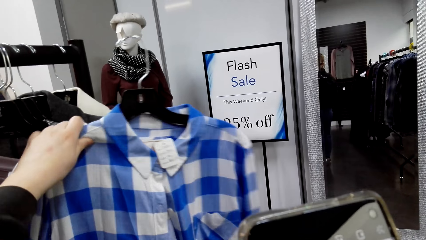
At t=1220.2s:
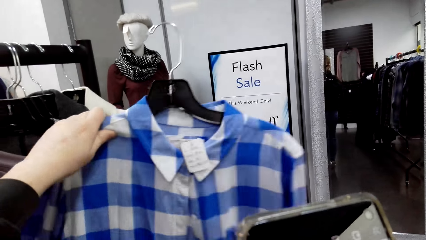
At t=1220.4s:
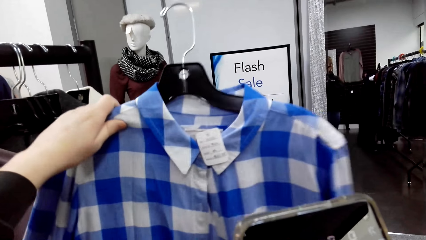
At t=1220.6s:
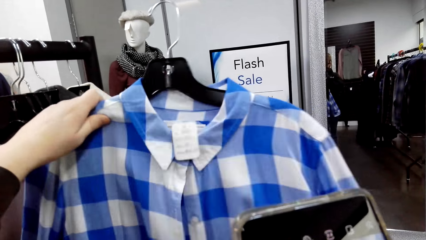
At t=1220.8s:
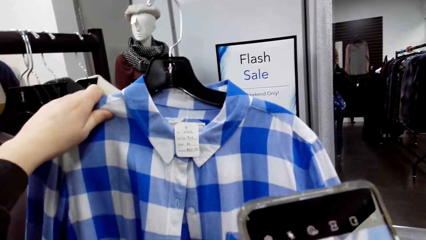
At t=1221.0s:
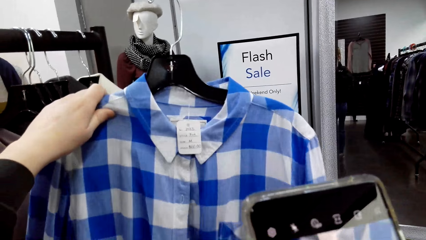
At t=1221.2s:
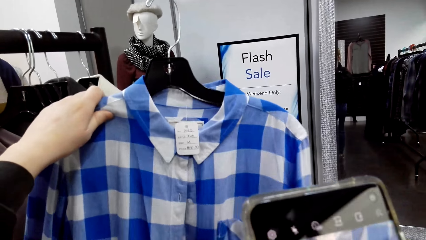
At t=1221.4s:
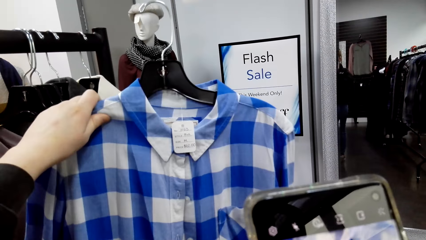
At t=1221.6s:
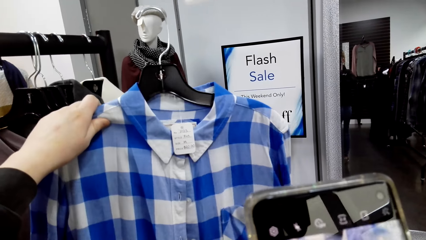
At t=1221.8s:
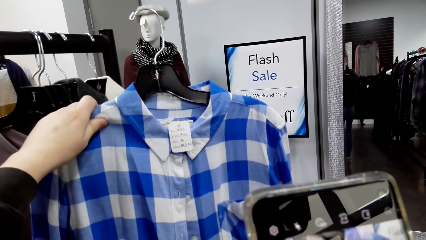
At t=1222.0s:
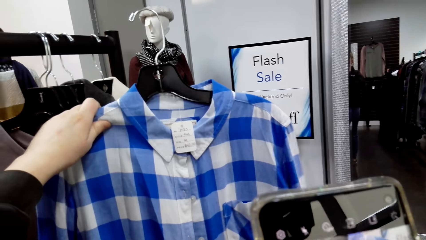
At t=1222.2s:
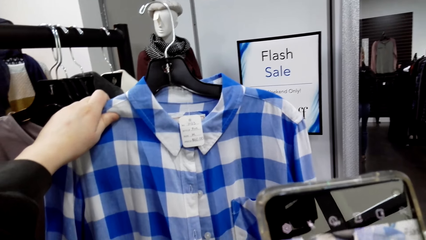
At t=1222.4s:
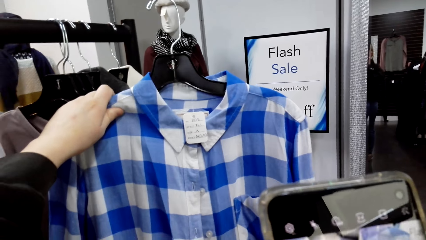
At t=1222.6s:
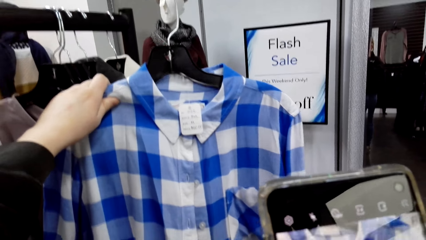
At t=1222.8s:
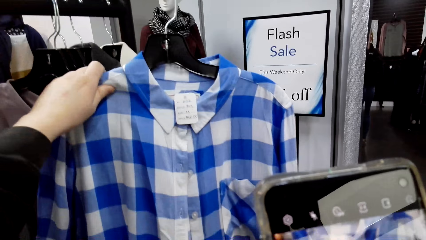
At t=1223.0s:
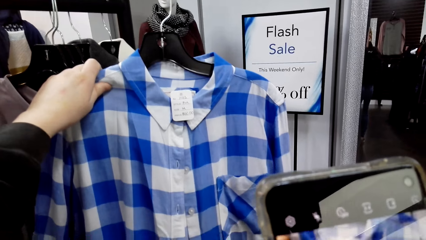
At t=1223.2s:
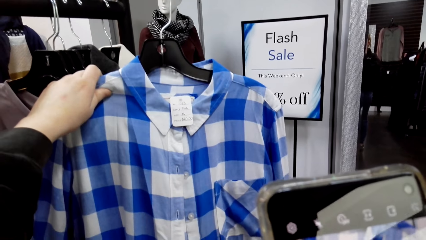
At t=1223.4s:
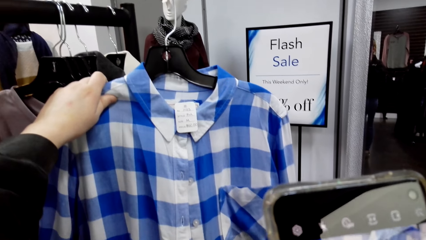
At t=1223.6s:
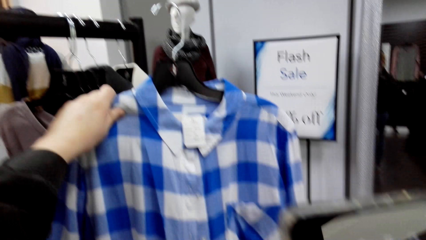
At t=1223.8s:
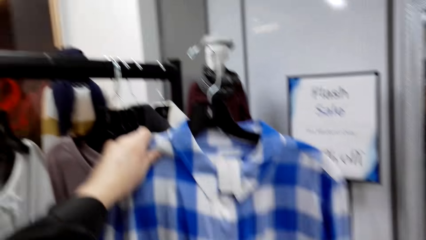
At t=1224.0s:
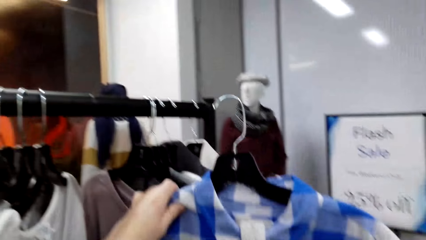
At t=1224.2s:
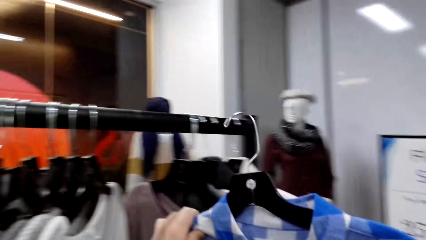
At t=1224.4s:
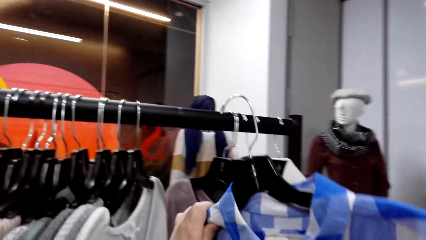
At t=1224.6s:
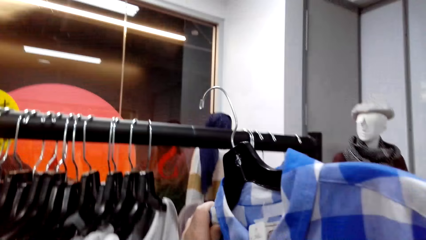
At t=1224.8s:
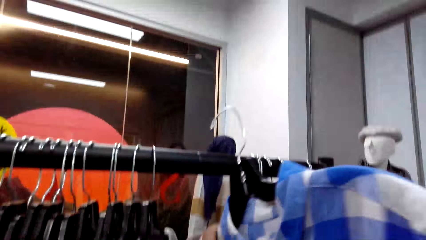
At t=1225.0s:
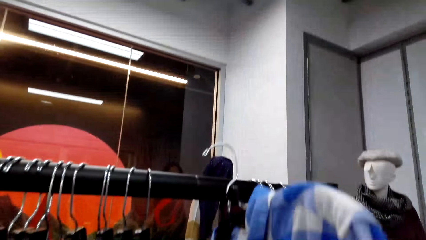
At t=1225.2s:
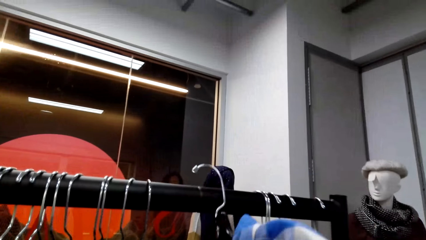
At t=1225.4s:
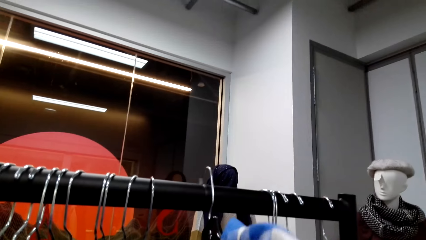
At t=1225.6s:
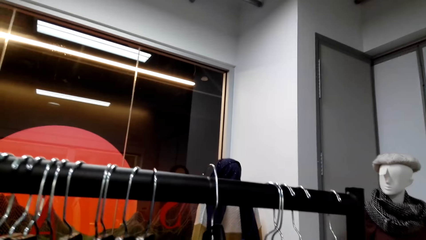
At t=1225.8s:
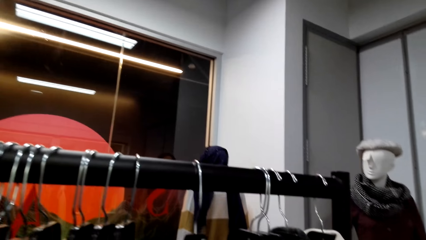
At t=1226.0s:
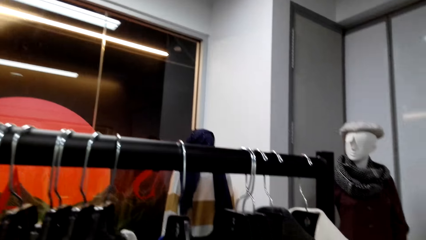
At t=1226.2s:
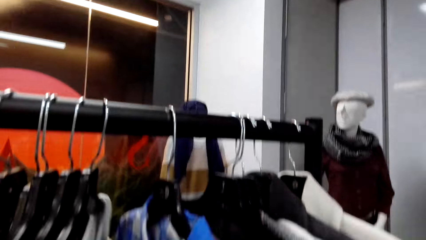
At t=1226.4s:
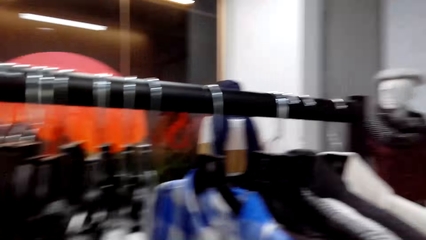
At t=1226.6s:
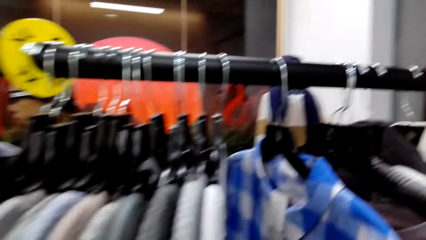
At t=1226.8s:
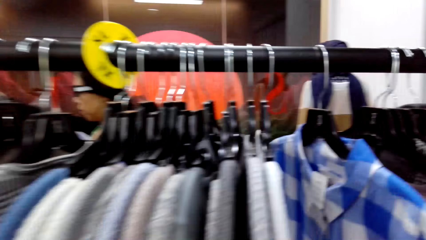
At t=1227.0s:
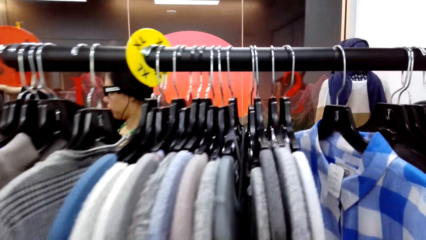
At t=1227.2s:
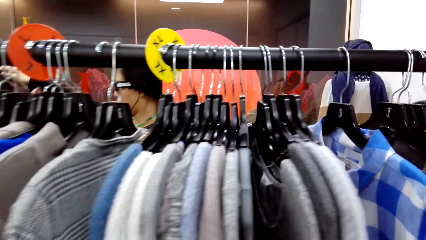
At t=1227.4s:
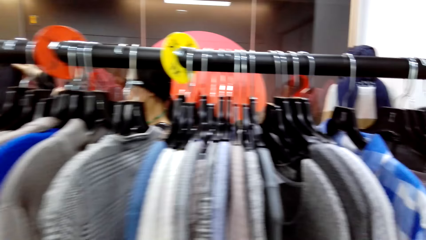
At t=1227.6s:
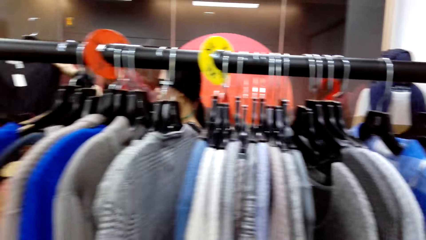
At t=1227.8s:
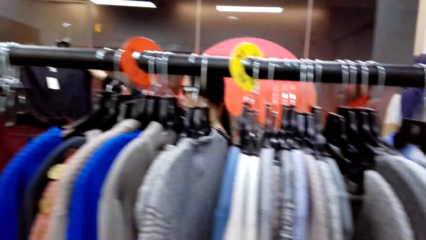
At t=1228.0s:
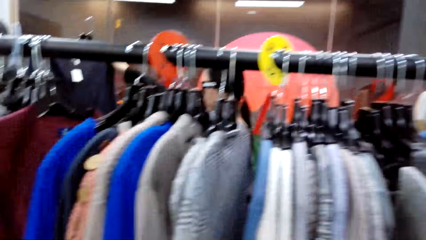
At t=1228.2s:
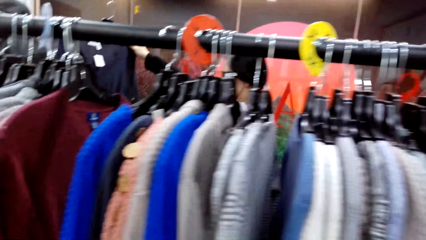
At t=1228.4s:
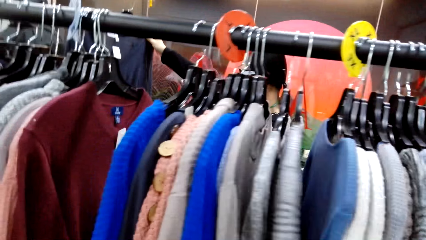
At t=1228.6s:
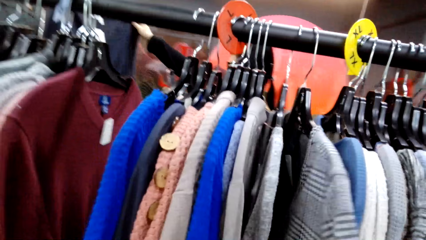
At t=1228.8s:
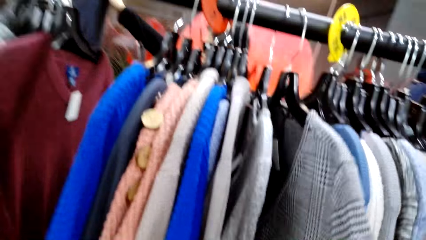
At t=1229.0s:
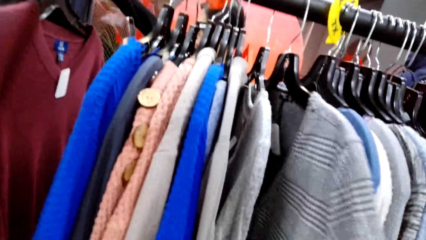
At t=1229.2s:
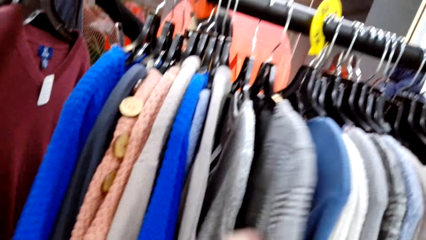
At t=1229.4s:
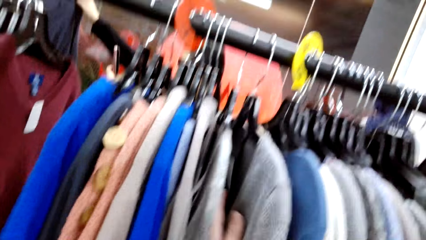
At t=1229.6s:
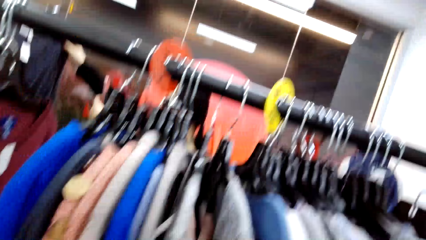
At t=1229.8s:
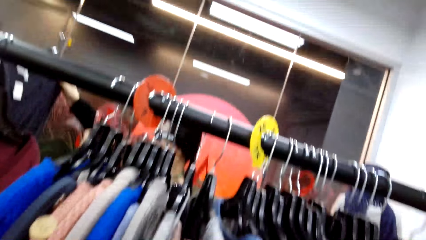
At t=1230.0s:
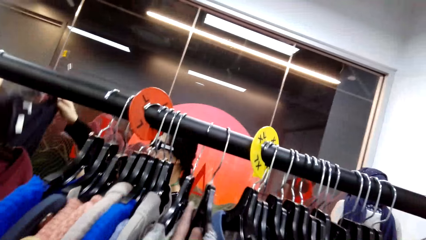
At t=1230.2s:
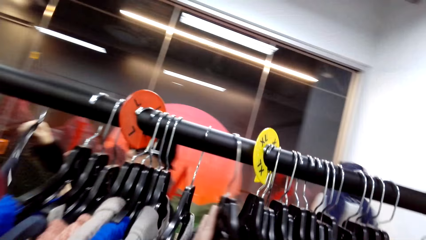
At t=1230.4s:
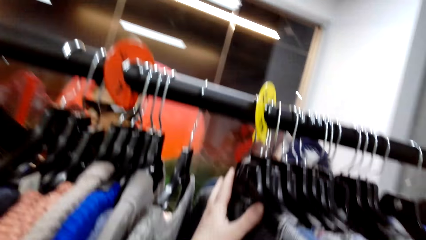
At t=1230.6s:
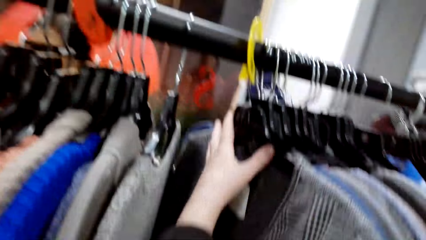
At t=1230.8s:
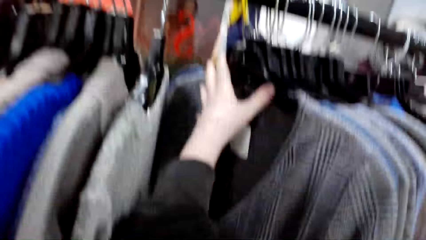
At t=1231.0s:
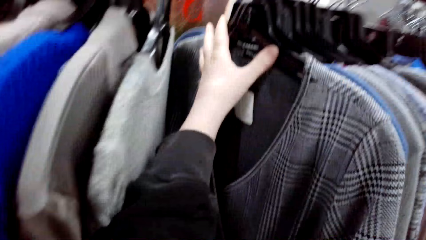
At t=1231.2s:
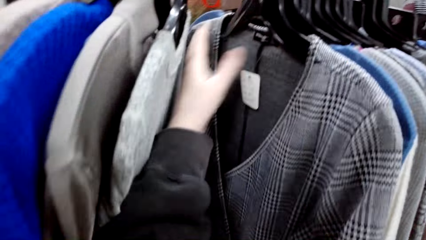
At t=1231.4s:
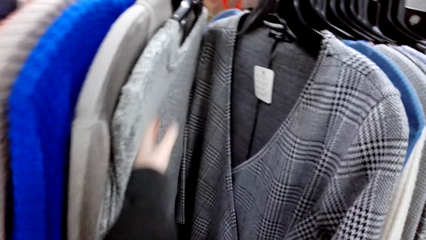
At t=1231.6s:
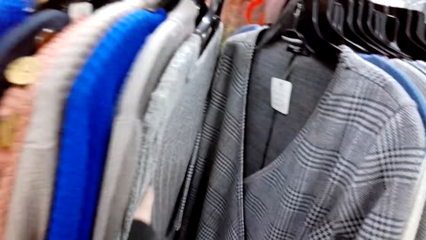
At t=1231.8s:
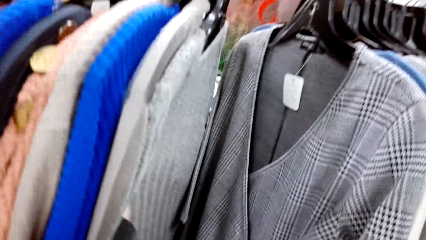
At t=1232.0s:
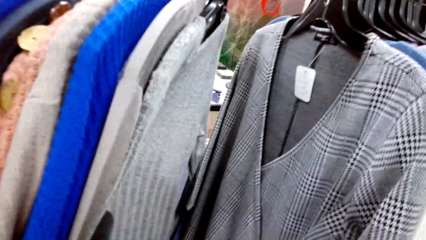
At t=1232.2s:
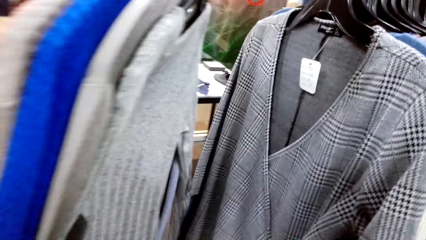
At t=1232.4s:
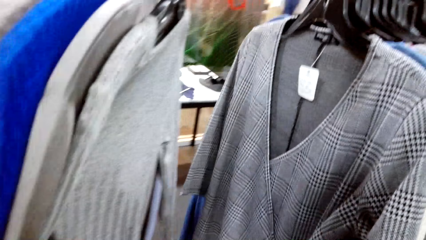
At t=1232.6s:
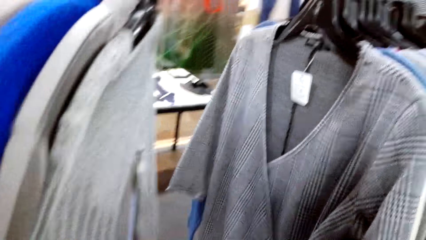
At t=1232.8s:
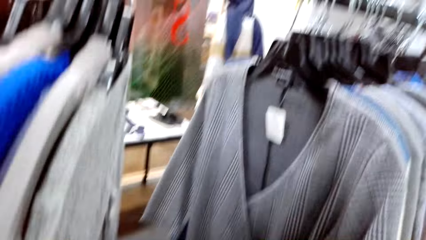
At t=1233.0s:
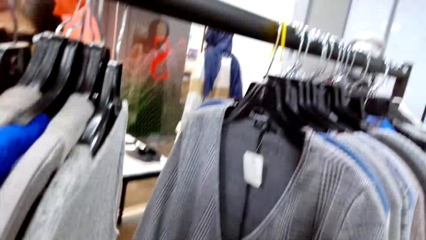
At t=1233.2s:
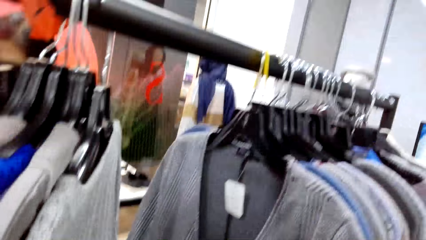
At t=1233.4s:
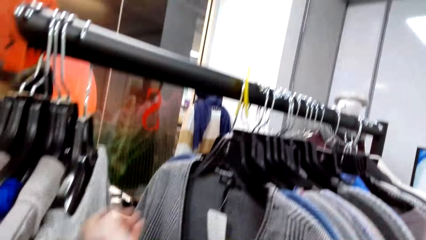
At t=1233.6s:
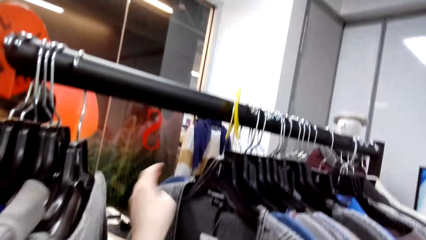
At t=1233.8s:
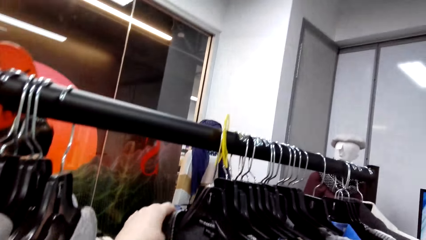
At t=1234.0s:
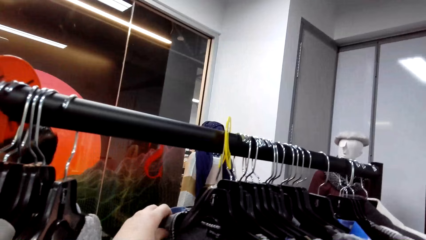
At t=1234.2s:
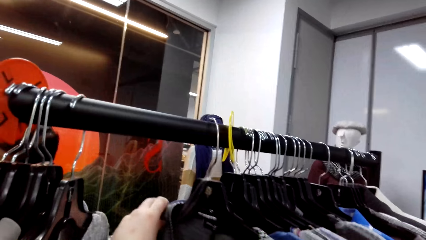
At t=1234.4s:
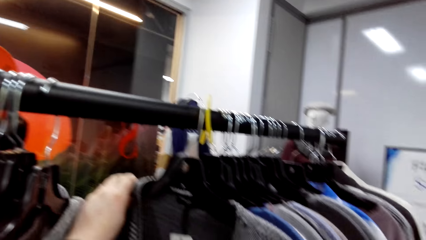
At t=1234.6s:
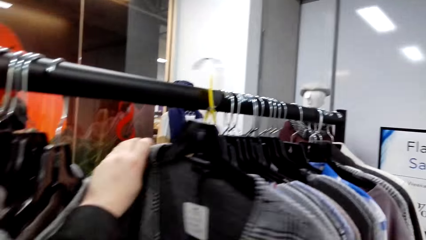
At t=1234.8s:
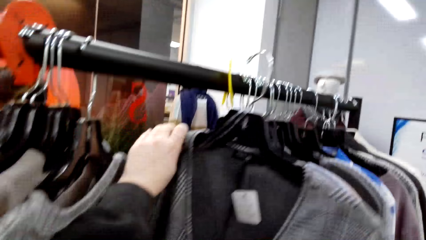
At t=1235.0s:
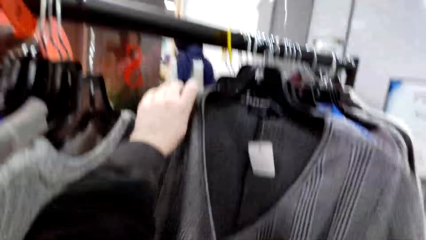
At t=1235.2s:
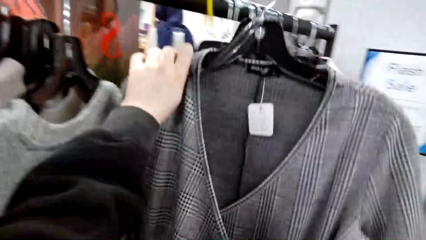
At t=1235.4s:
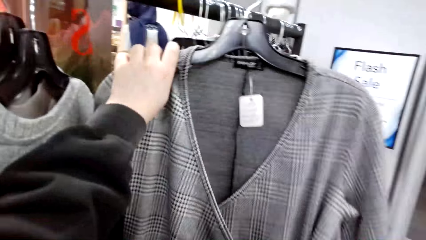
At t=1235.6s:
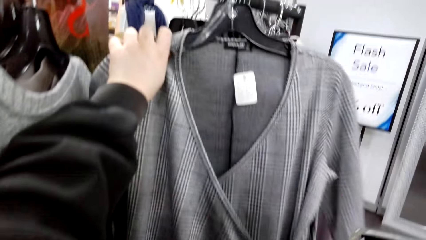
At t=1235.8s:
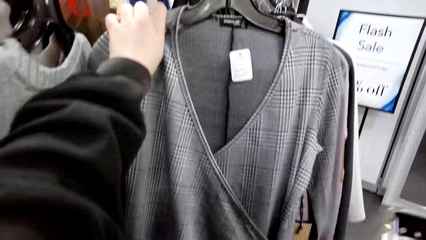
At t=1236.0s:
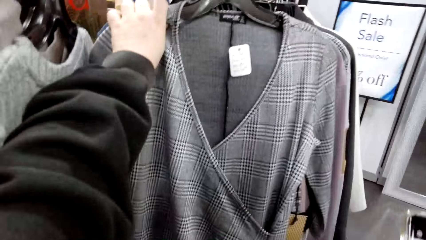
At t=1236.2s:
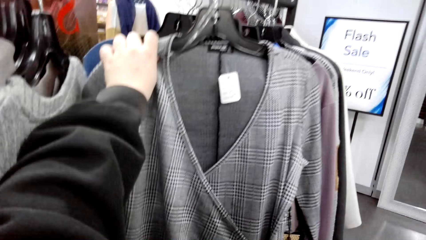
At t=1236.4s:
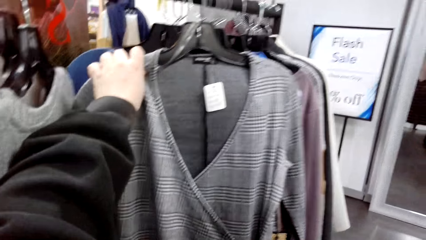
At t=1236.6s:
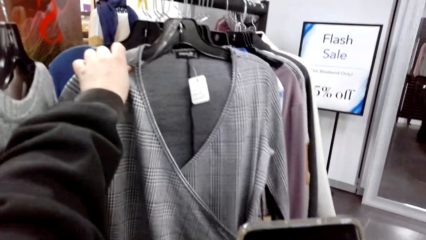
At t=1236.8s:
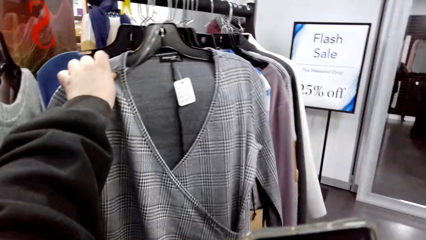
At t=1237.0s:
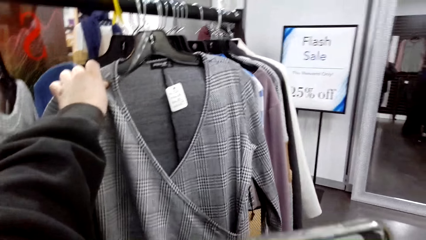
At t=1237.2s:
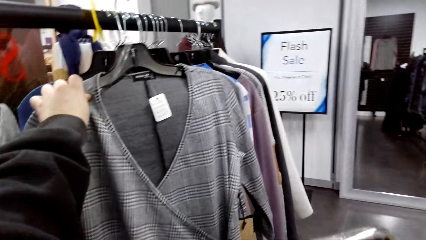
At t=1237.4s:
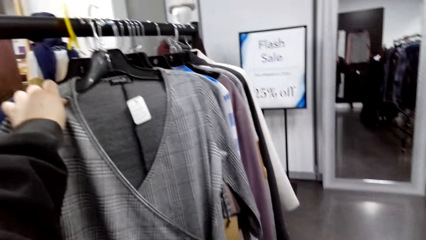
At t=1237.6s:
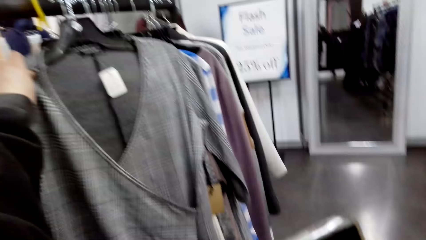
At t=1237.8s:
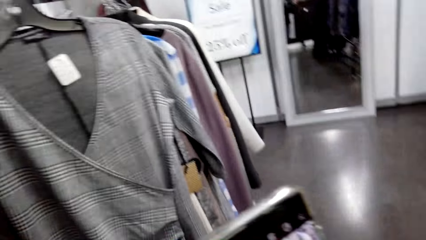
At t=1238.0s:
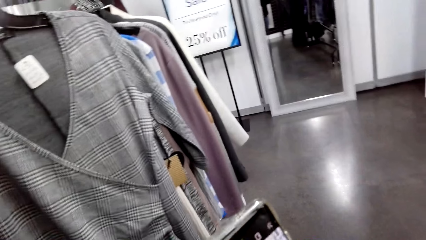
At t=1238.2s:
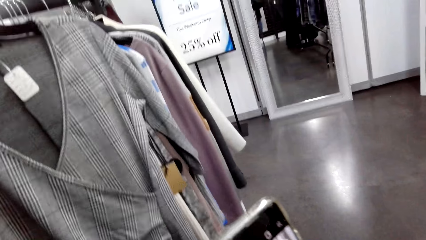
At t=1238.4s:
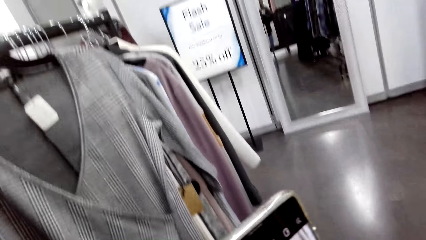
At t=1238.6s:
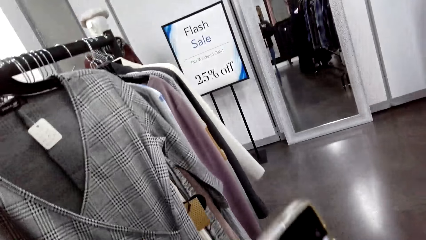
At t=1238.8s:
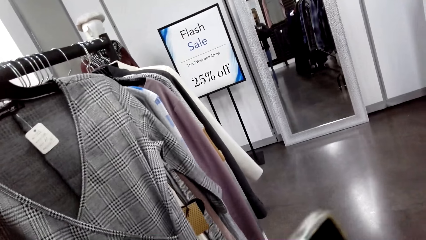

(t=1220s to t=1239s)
The camera wearer hangs the cloth on the metal rail. She looks around the clothes in the hanger. She touches the clothes. She moves the clothes in the hangers. She removes the cloth from the metal rail. She stares at the cloth in her hand.
